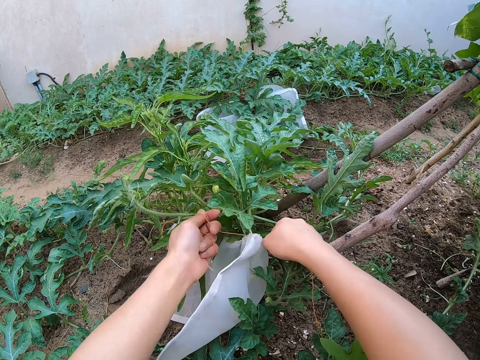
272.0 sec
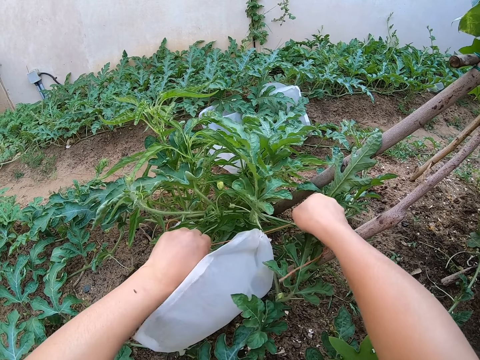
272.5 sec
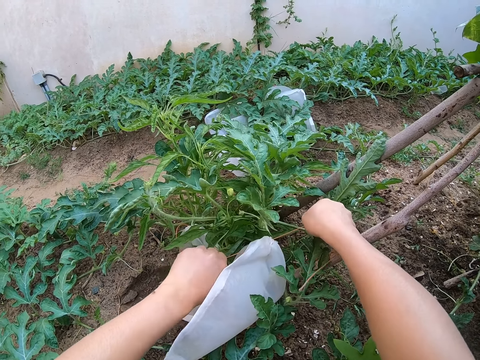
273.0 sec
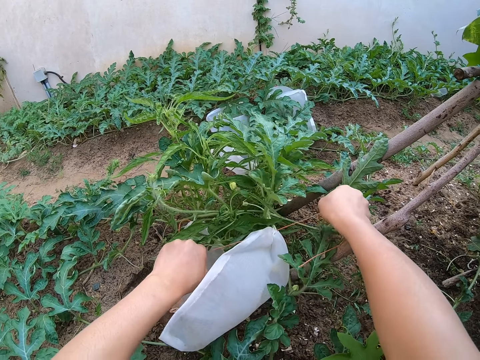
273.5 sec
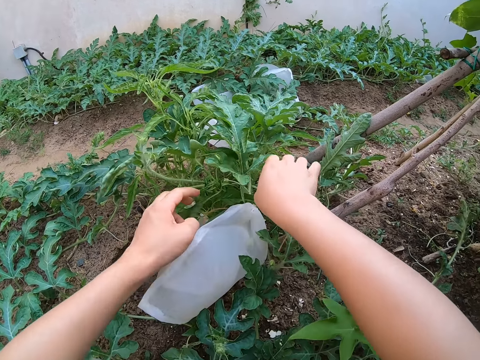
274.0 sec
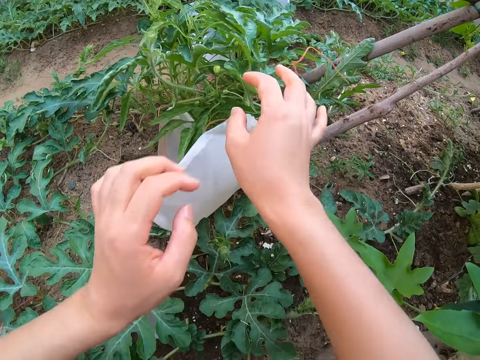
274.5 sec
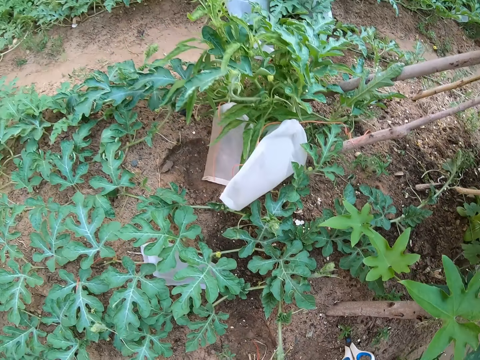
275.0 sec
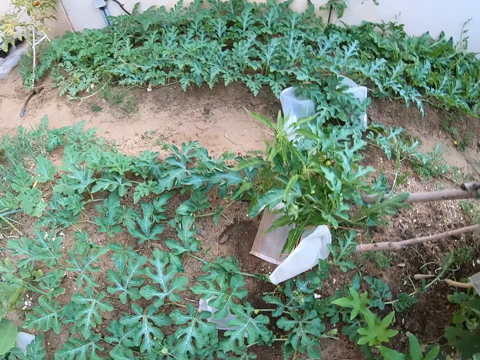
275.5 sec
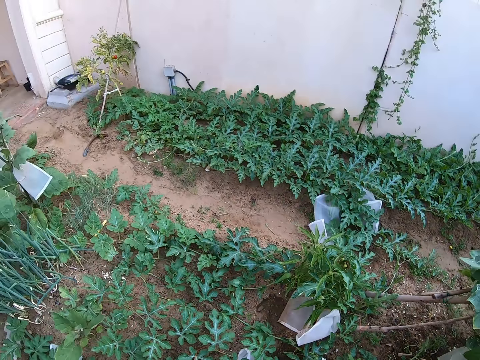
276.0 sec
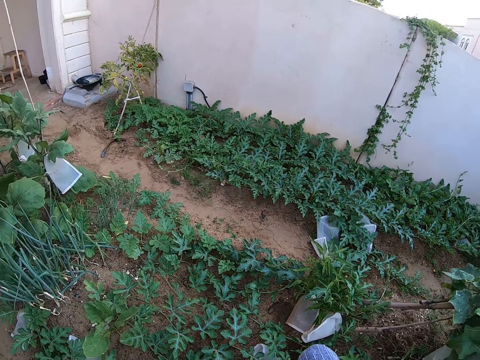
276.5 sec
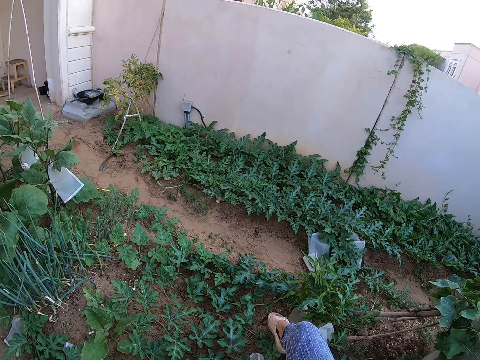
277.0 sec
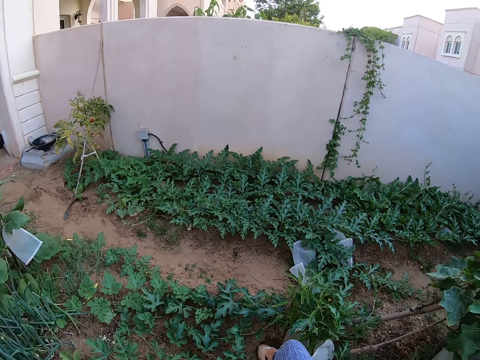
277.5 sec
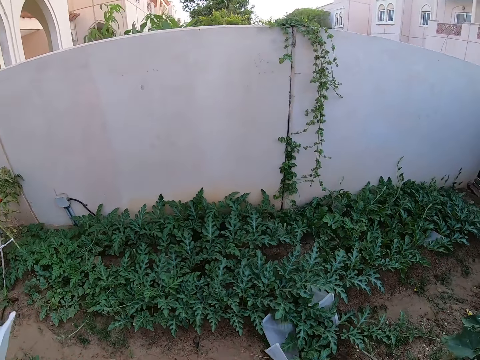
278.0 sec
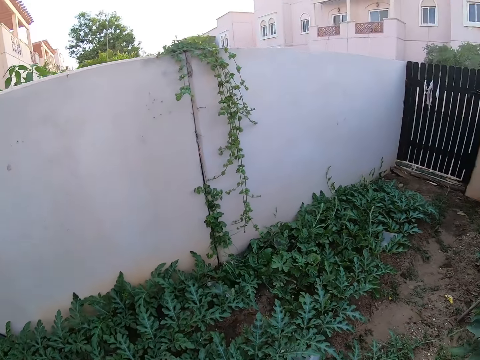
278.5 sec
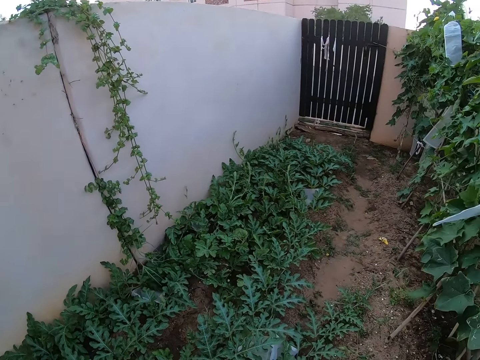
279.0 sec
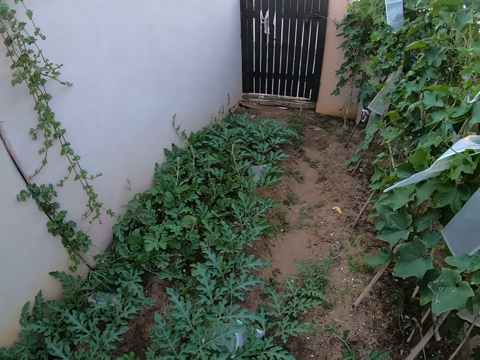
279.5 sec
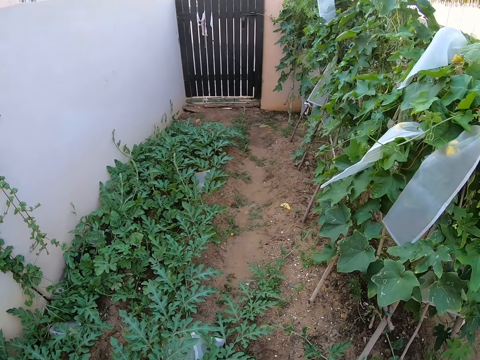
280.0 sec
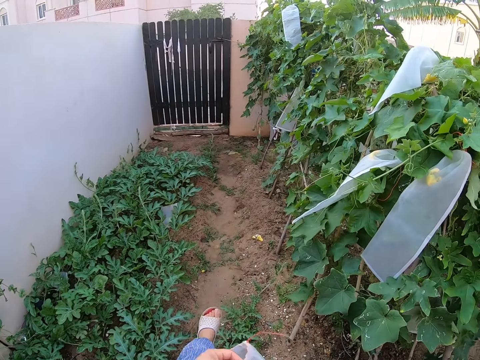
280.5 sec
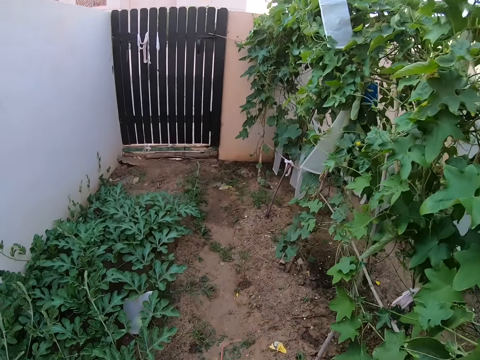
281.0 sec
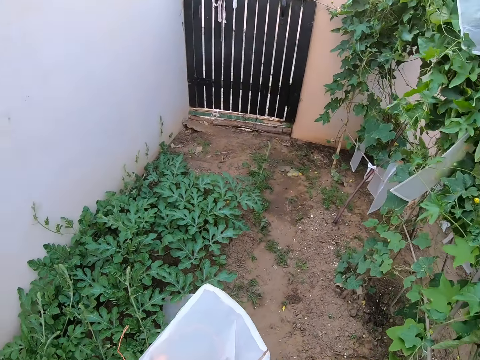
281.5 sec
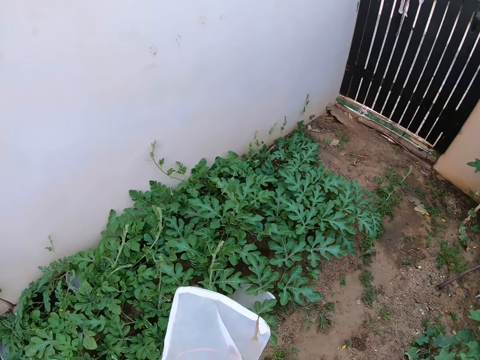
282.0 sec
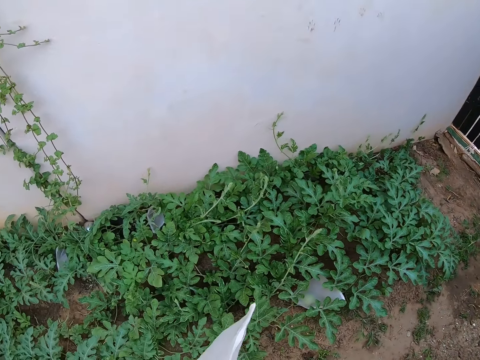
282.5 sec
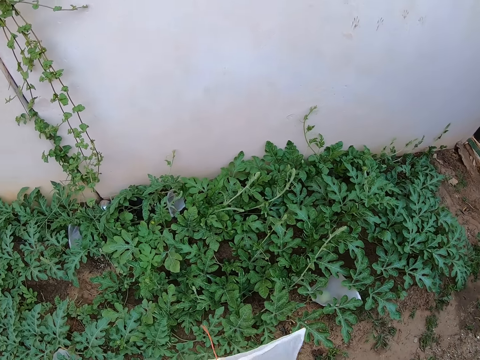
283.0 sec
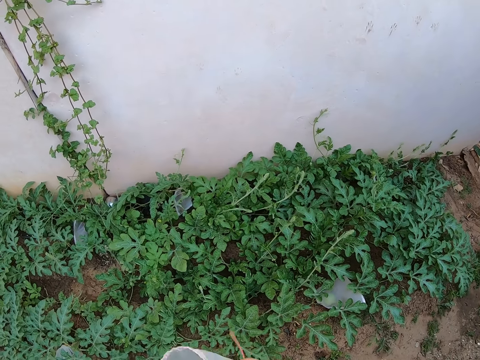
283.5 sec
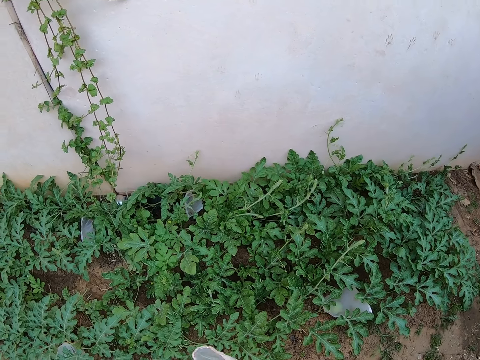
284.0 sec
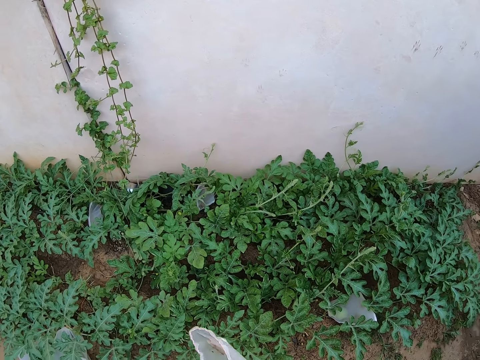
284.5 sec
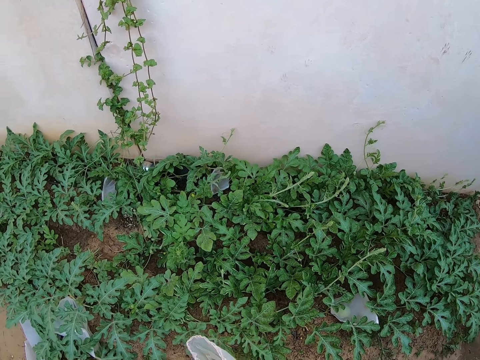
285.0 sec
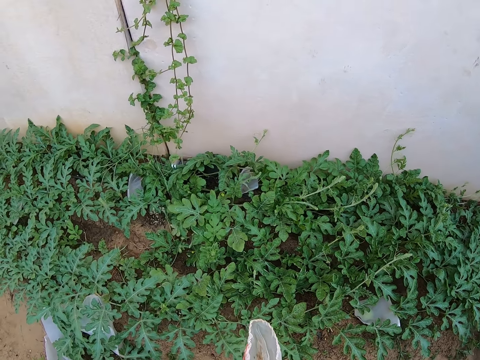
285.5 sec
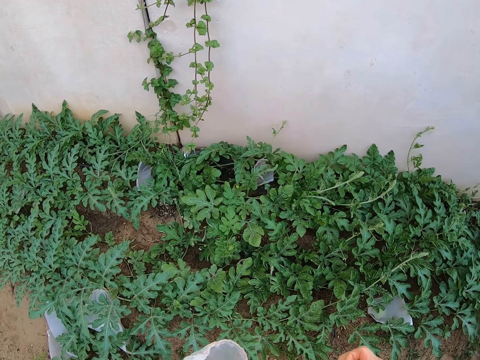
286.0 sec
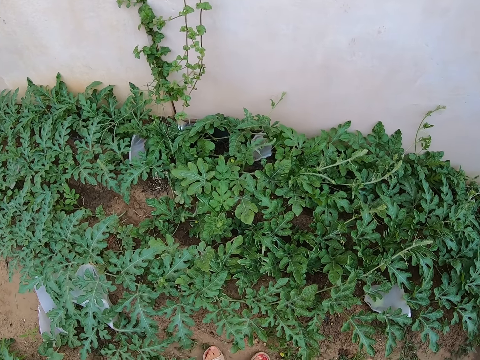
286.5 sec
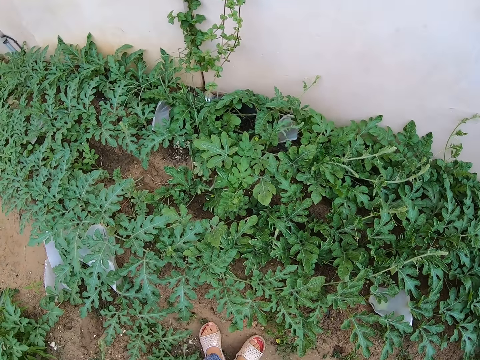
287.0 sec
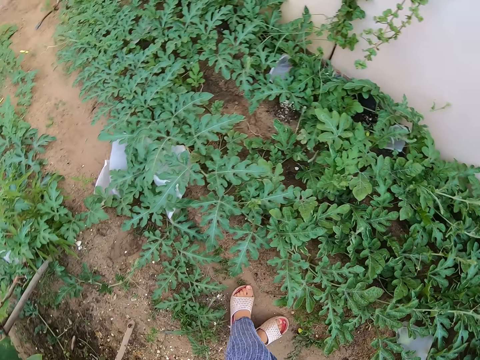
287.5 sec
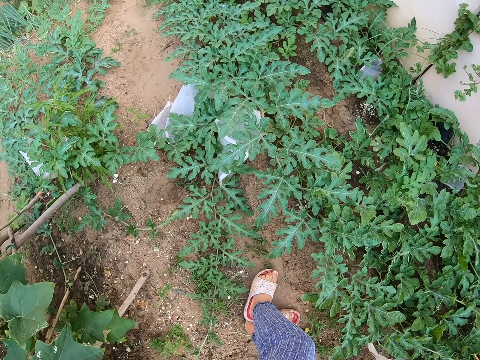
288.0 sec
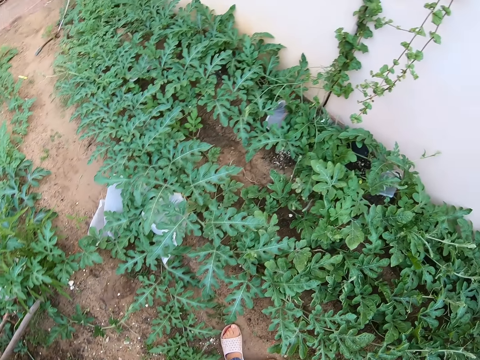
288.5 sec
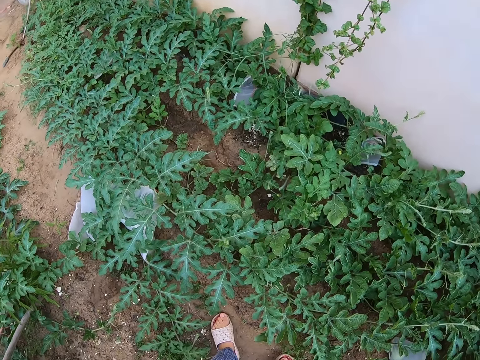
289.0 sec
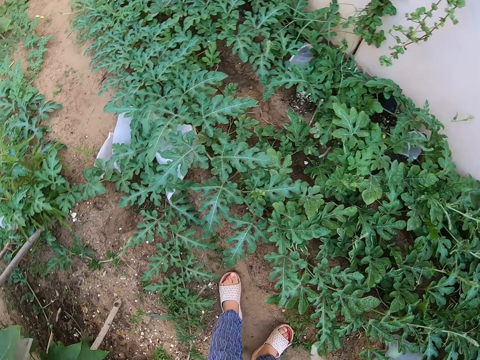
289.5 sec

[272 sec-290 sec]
The camera wearer makes a step forward. They walk around the garden. They look around the garden. They walk forward. They stare around the garden. They look around the watermelon plant.

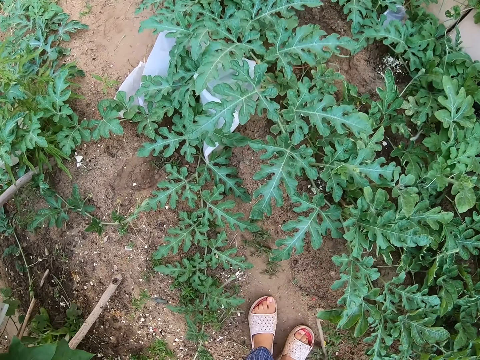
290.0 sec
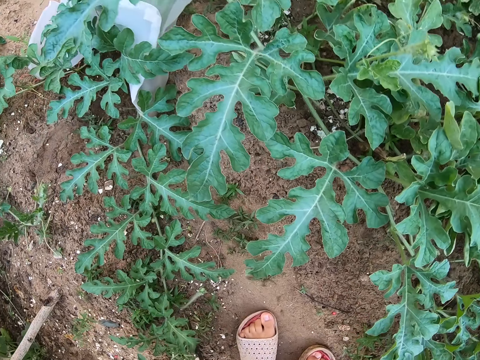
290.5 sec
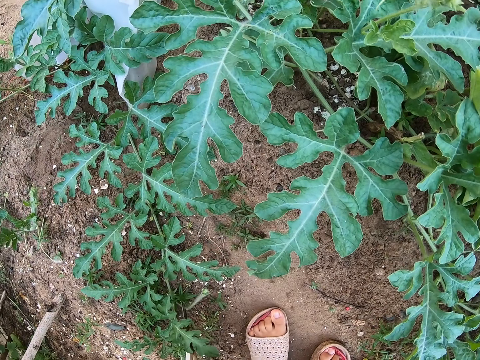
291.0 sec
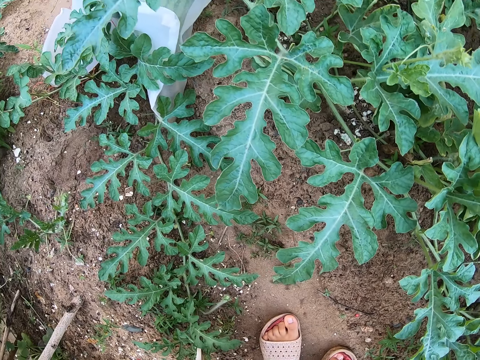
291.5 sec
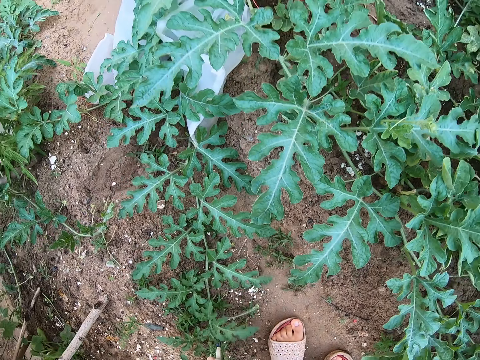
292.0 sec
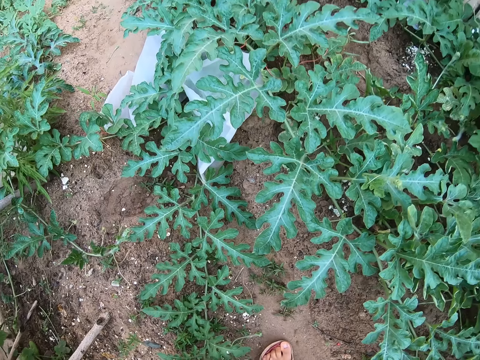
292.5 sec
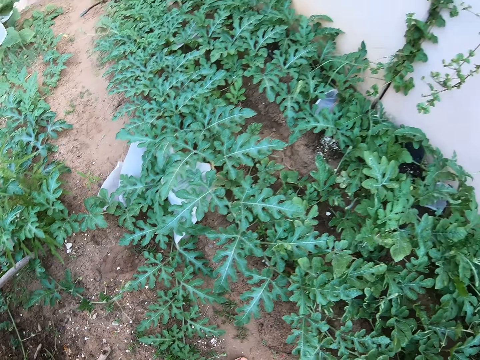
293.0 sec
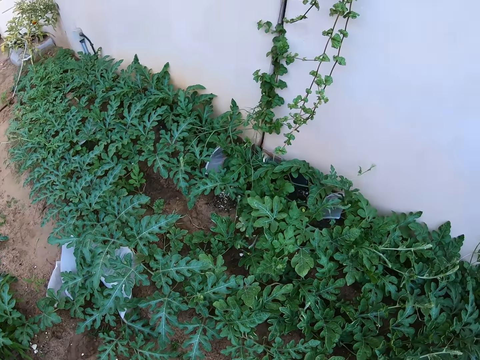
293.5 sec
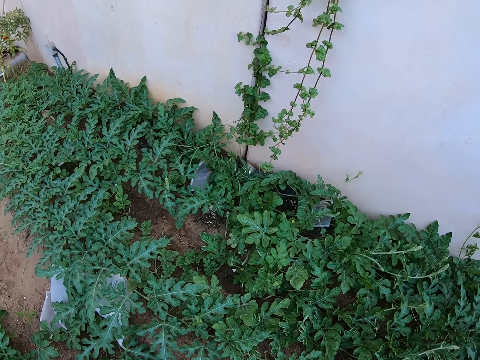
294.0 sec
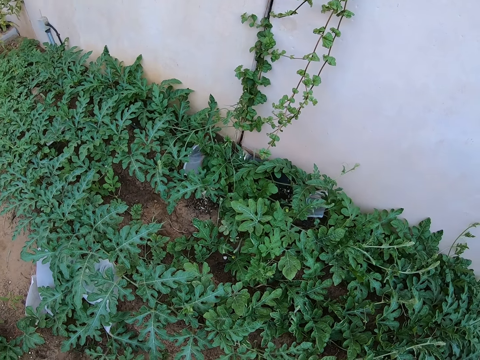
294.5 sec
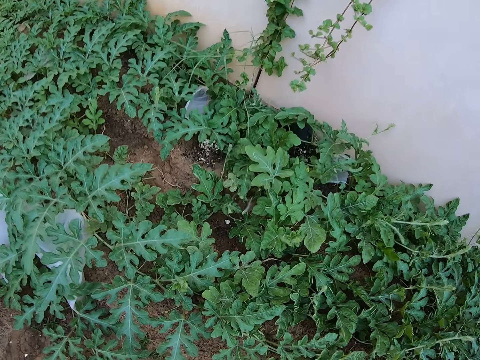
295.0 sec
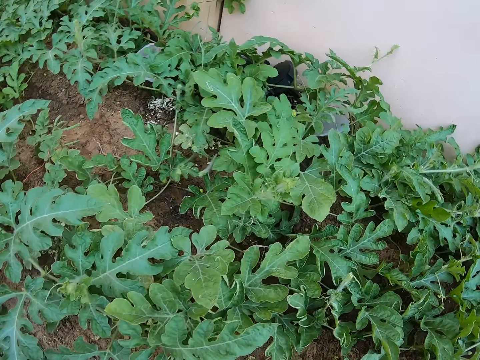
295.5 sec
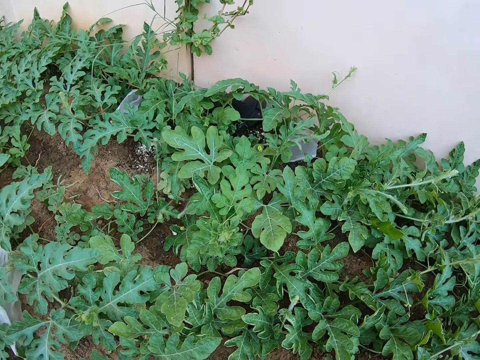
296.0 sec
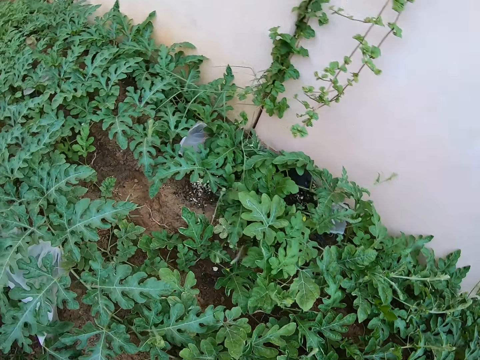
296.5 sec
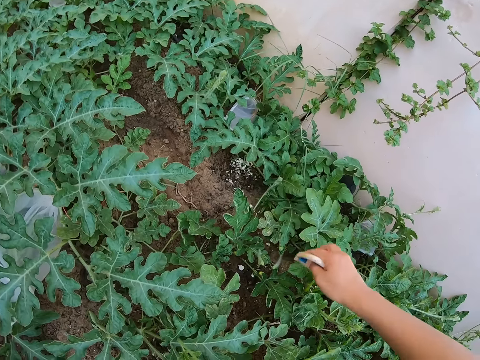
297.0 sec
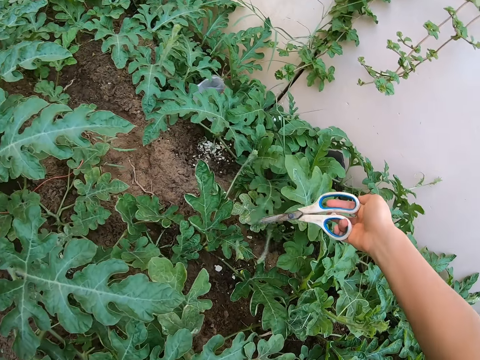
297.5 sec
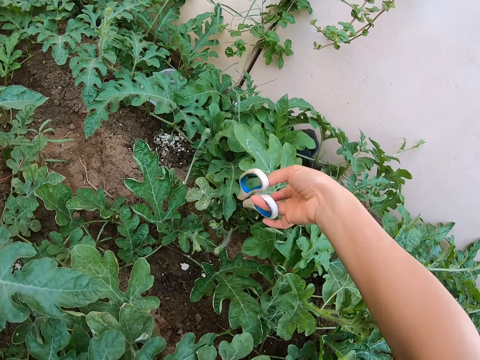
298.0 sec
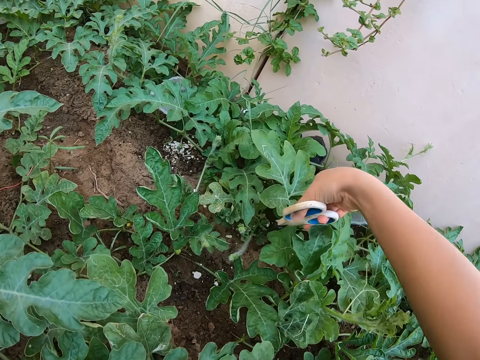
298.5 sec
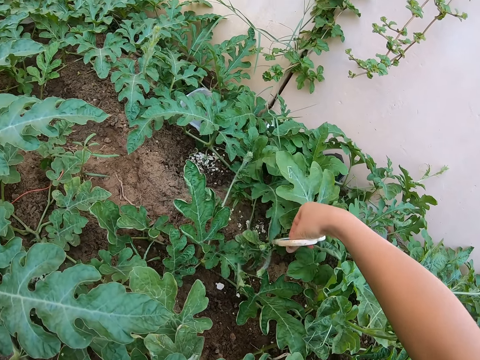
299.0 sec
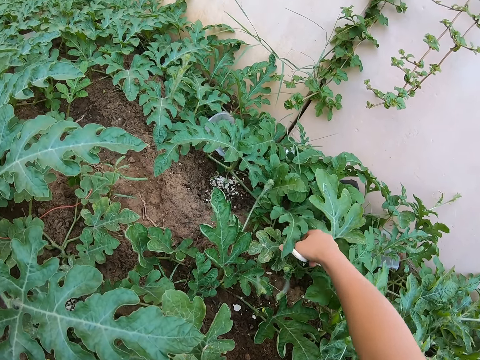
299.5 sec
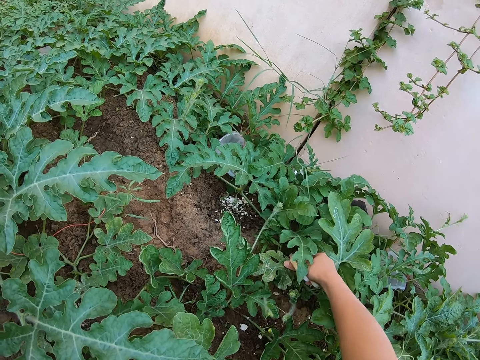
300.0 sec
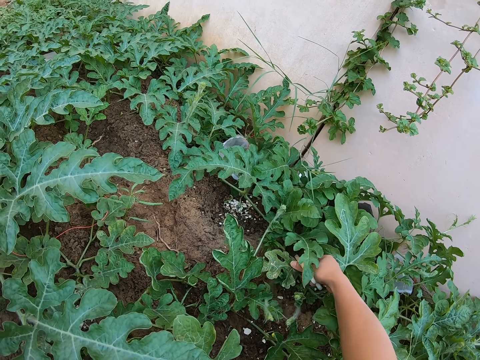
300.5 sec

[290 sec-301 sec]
The camera wearer cuts a male flower with the pair of scissors. They look around the watermelon plant. They move the plants with the scissors and trim the plants with the scissors.
